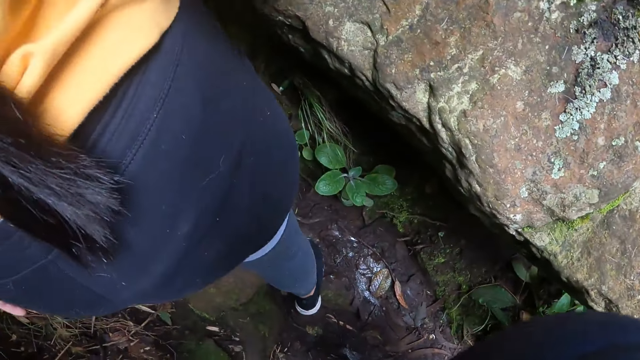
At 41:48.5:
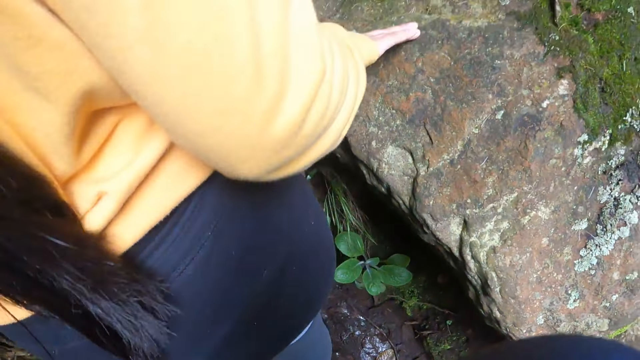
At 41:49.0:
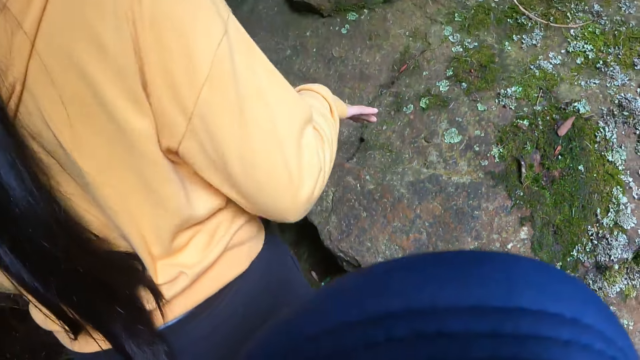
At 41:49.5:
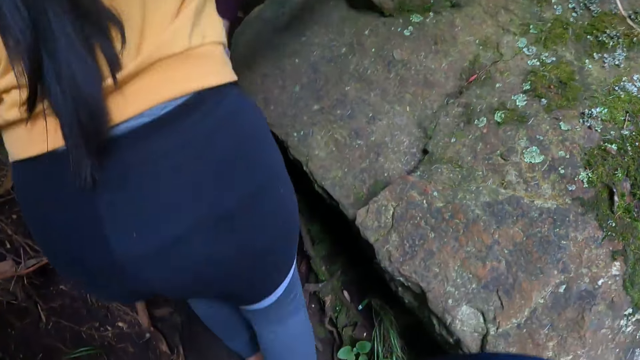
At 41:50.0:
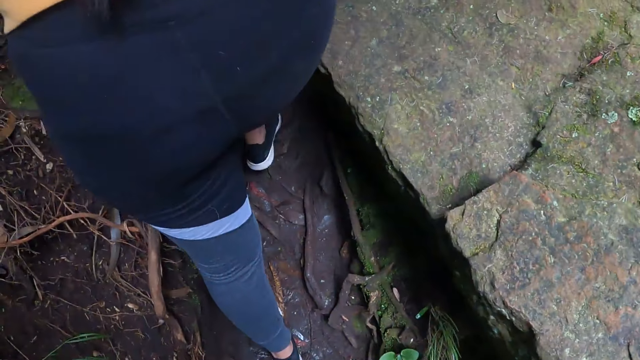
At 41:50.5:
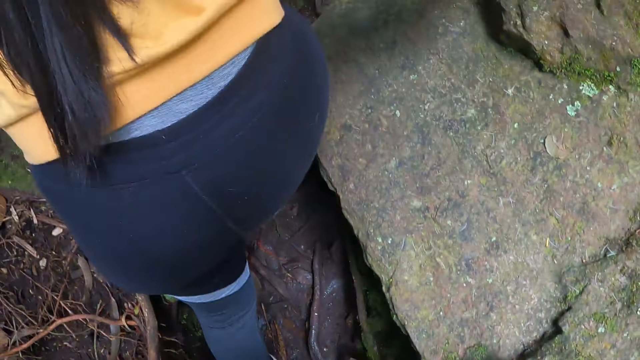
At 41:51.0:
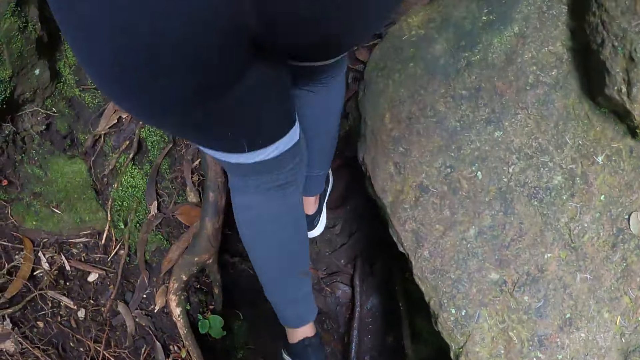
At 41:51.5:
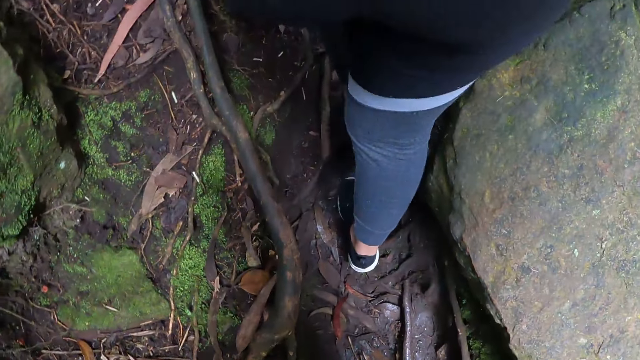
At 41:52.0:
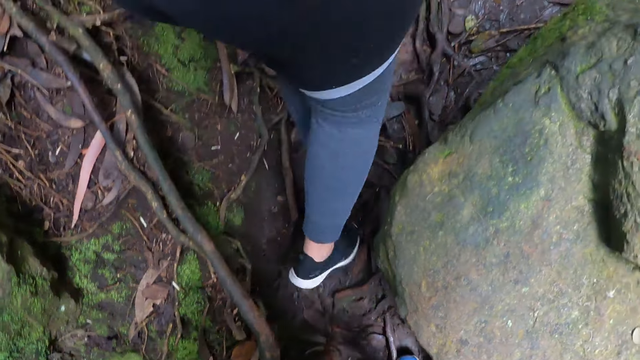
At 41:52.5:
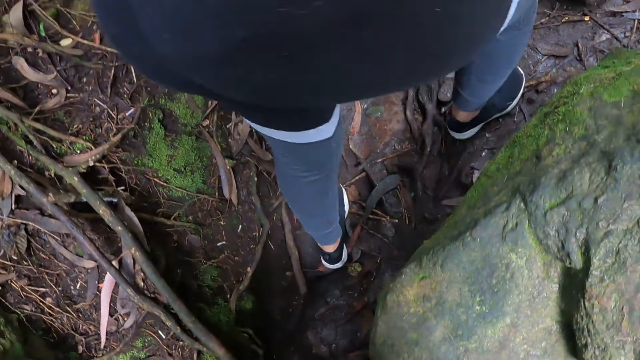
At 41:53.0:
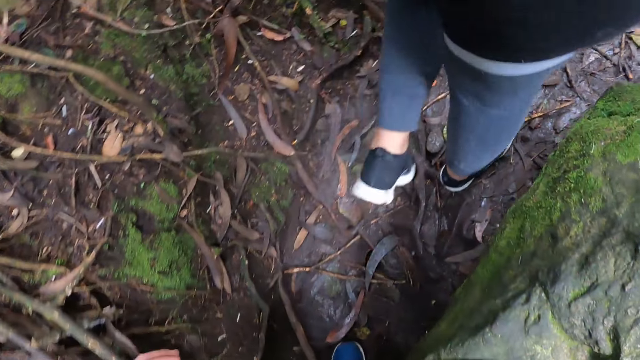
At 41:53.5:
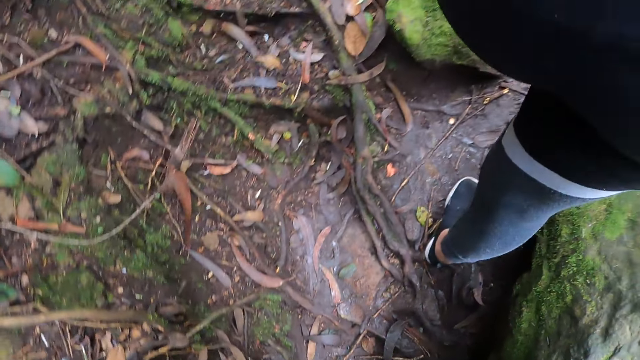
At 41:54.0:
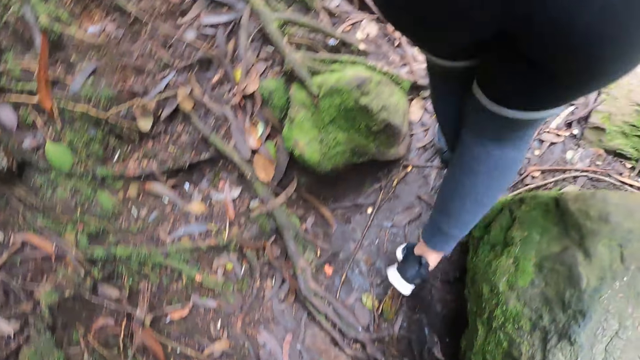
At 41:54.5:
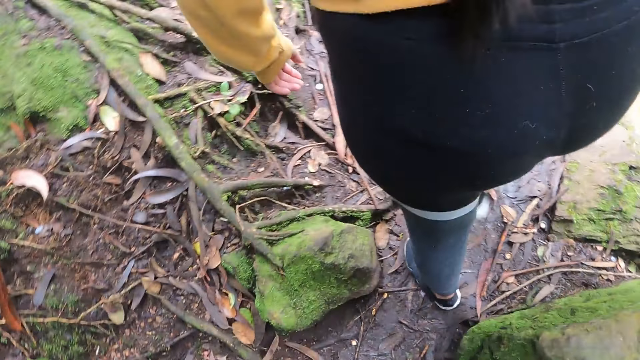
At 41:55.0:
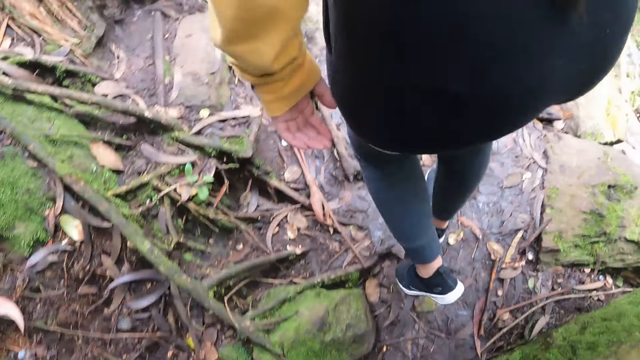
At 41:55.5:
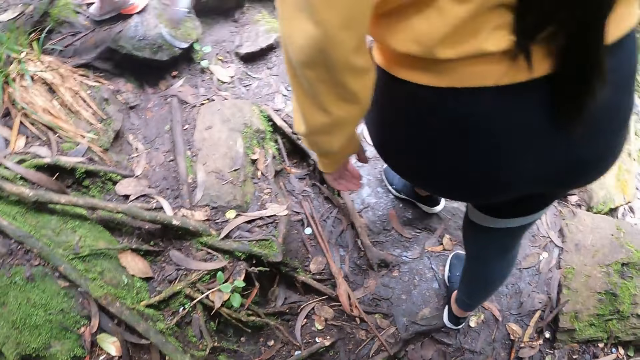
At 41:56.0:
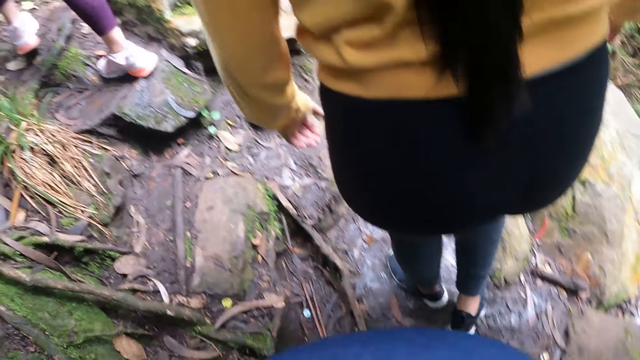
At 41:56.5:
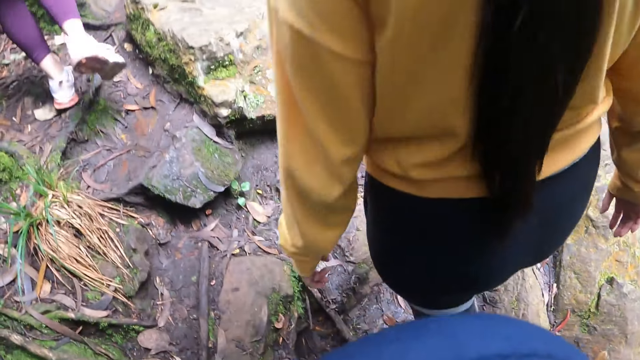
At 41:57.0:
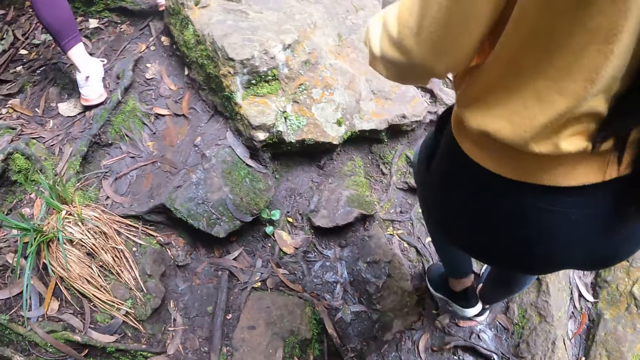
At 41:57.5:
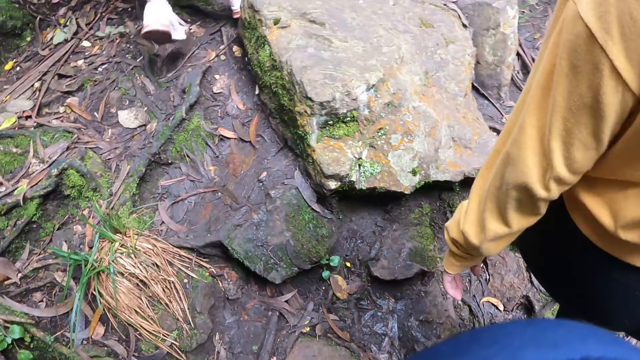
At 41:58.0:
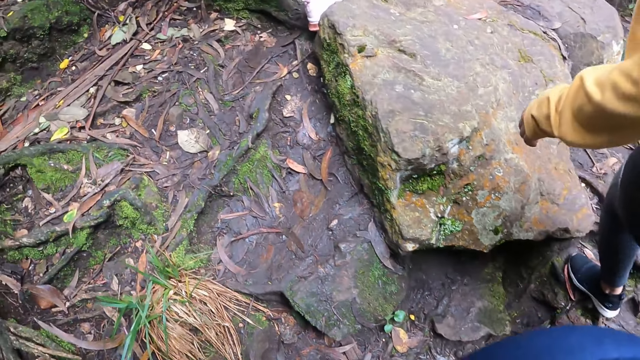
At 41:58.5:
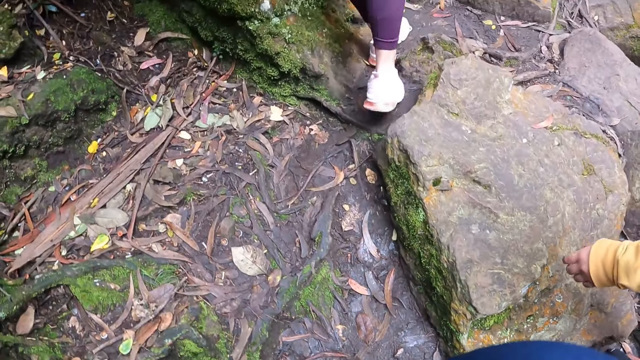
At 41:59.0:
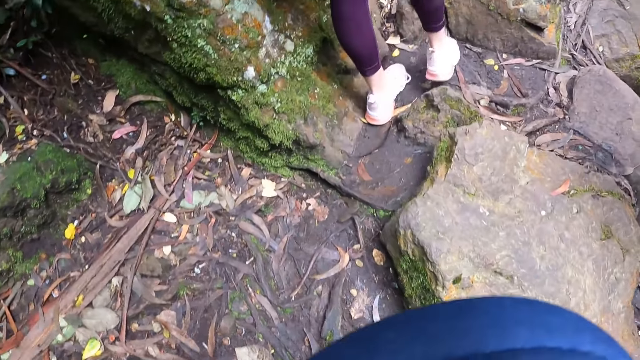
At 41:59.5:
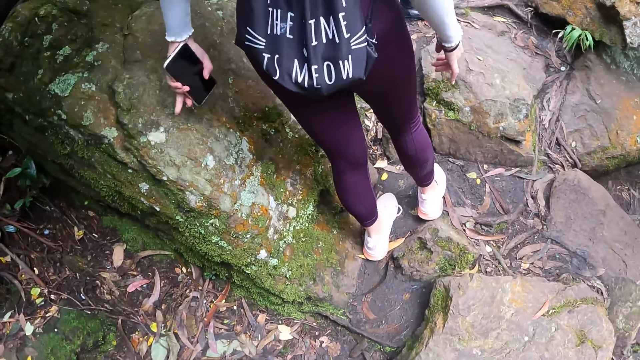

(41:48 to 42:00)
The camera wearer walks on the rocky pathway.

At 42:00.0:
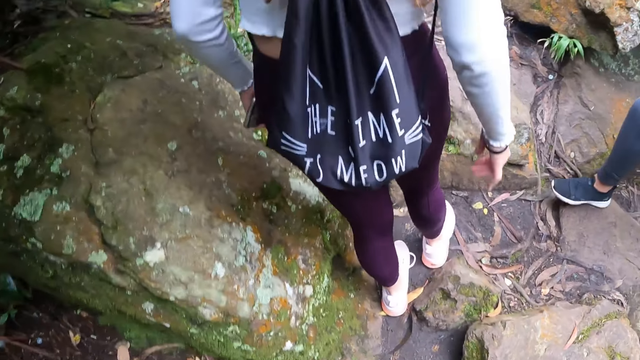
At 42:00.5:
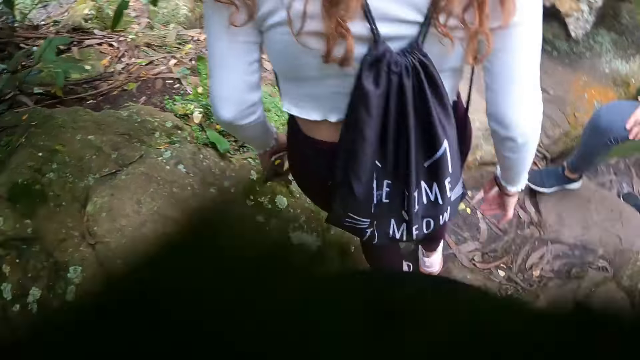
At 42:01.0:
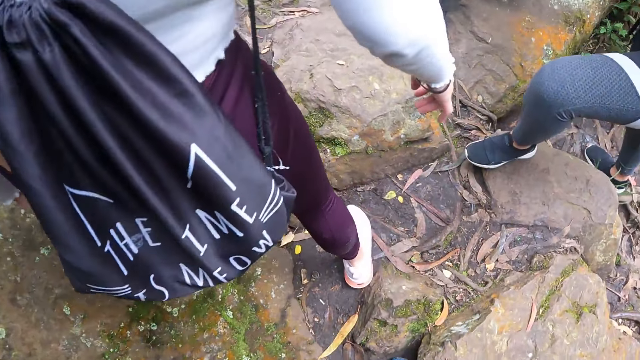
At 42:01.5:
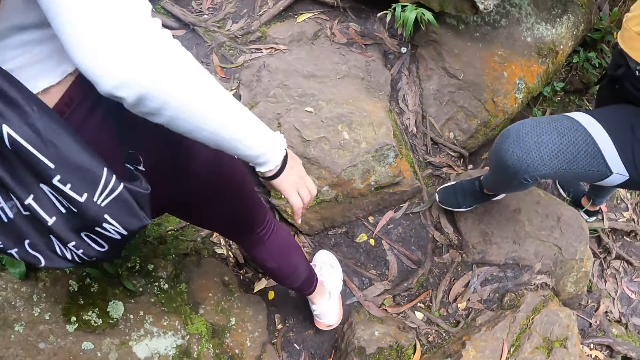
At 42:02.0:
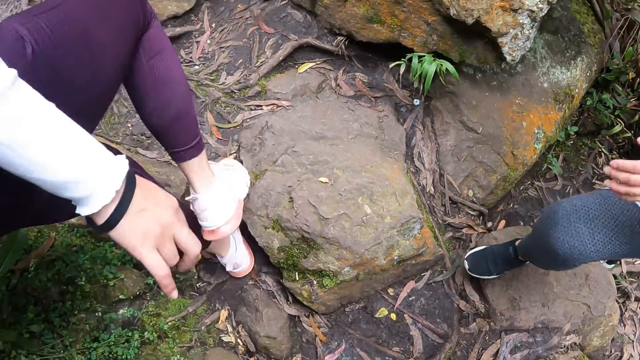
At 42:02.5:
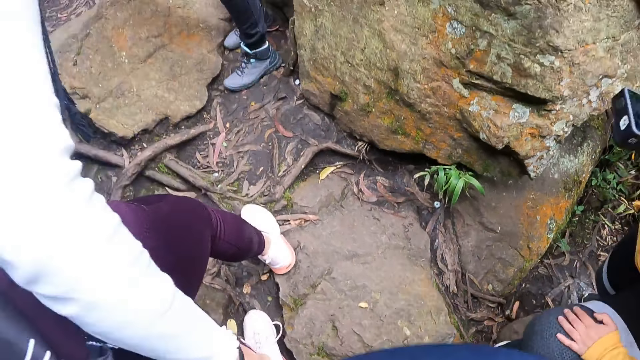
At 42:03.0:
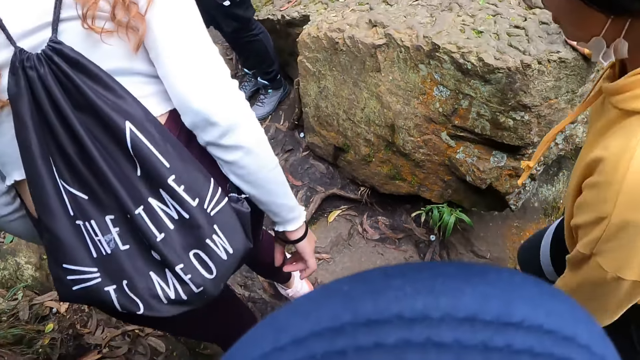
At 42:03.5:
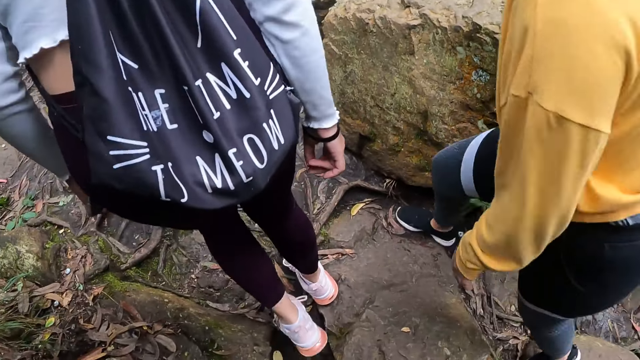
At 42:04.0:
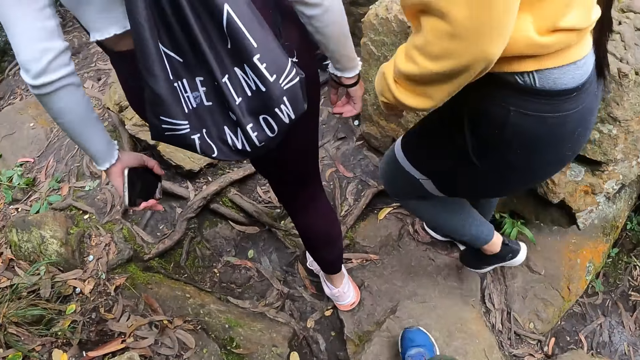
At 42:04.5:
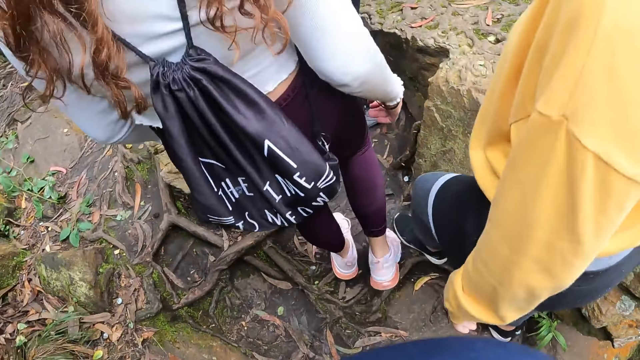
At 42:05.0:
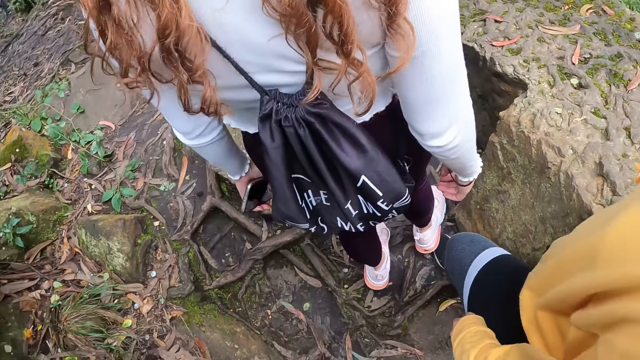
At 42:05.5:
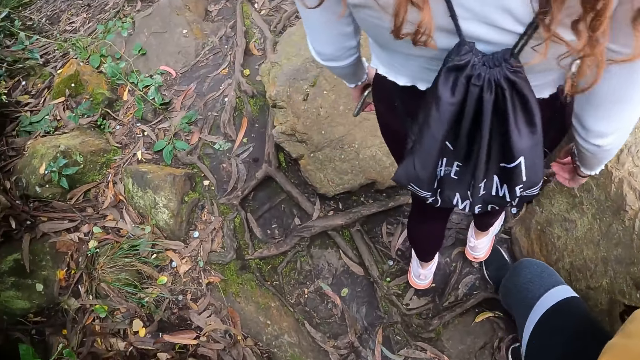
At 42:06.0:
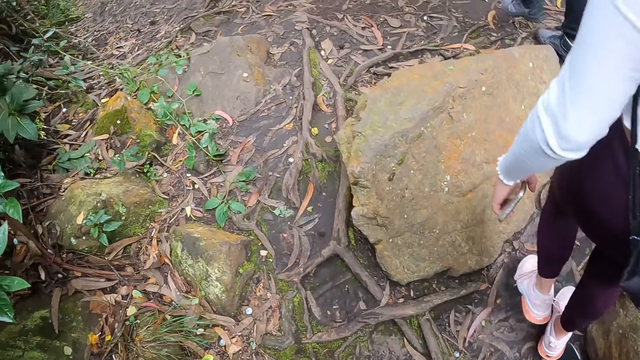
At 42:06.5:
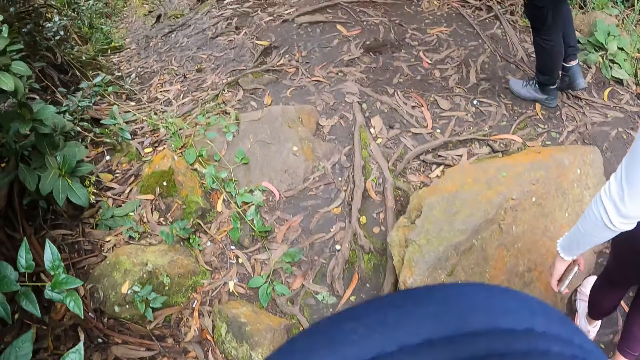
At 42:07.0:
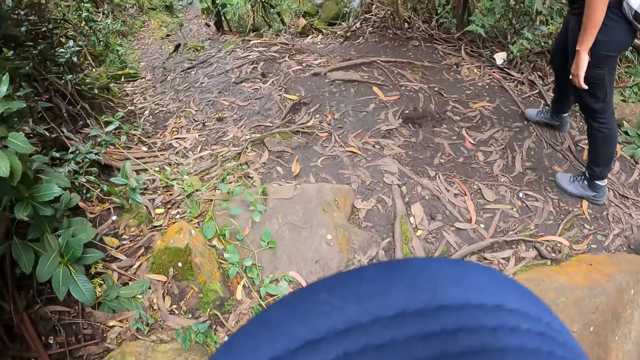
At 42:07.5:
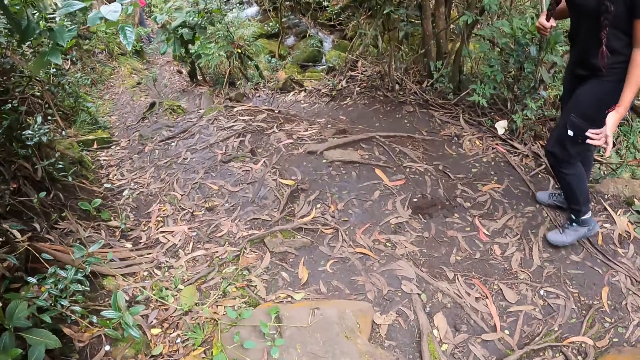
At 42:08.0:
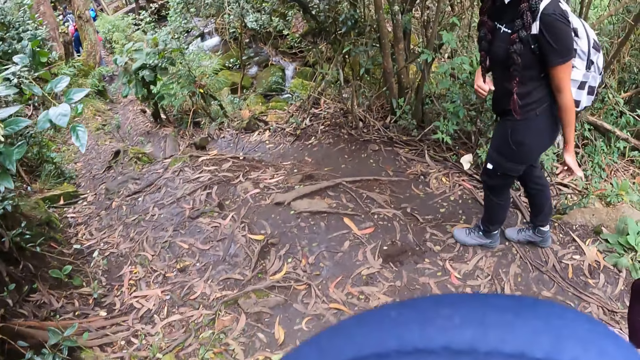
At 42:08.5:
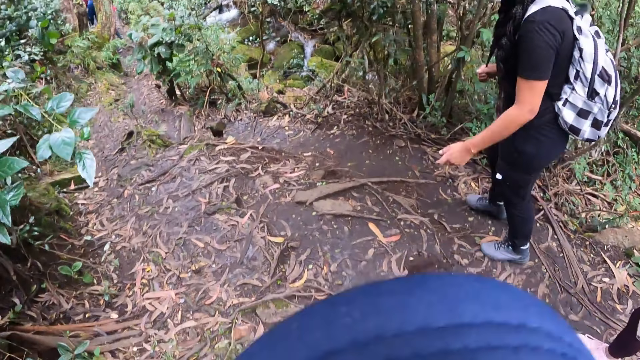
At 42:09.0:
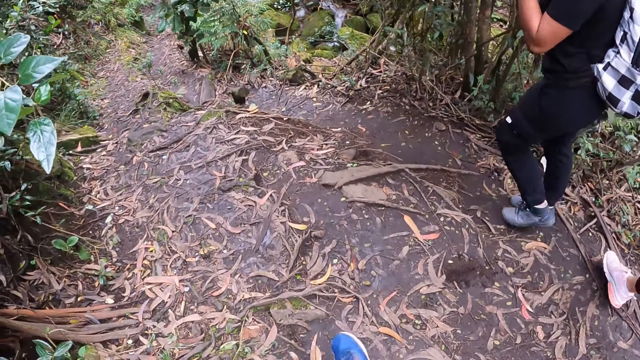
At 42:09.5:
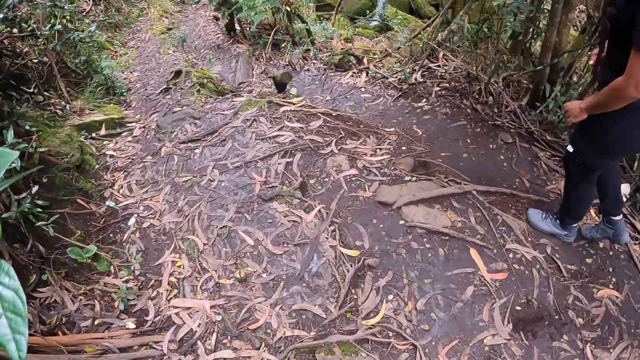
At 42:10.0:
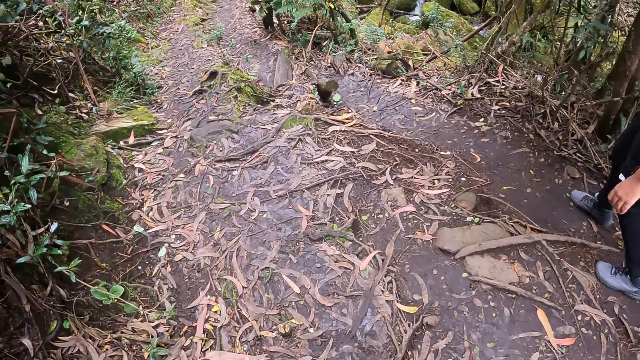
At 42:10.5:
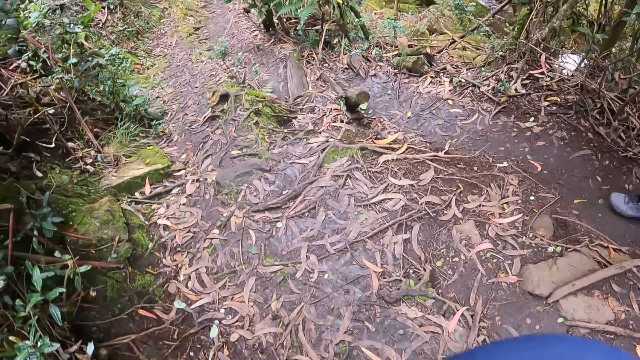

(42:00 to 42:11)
The woman walks on a muddy pathway and fiddles with her hair with her right hand. Another woman walks on the muddy pathway. The camera wearer walks on the muddy pathway.
